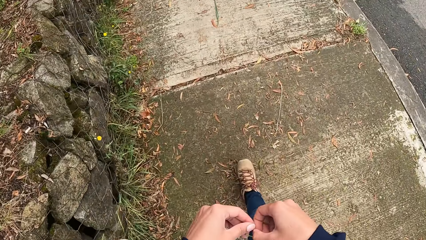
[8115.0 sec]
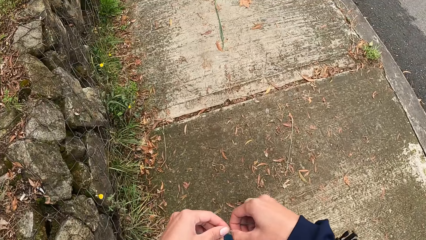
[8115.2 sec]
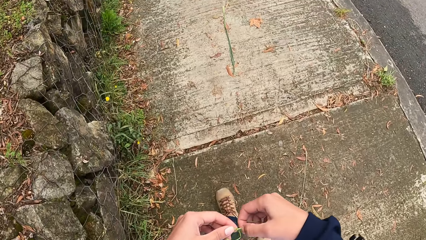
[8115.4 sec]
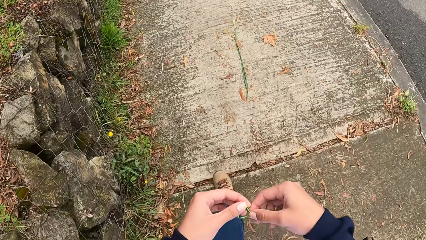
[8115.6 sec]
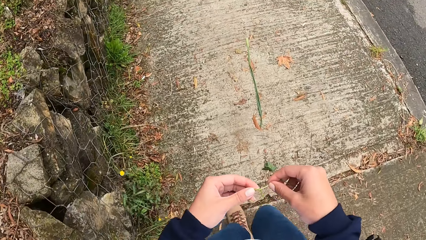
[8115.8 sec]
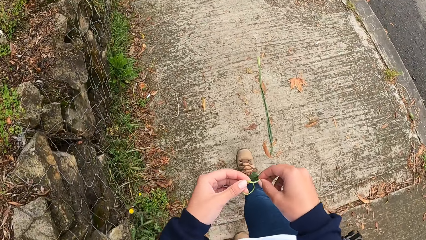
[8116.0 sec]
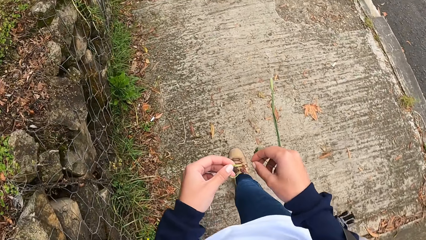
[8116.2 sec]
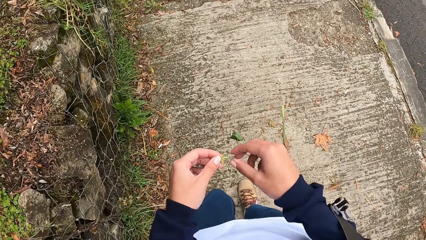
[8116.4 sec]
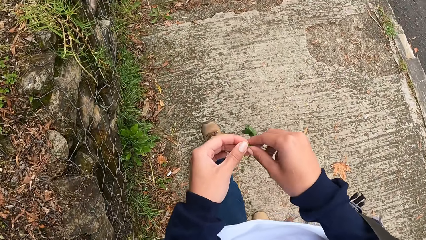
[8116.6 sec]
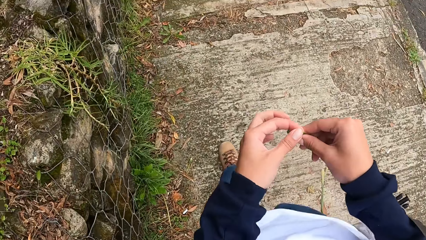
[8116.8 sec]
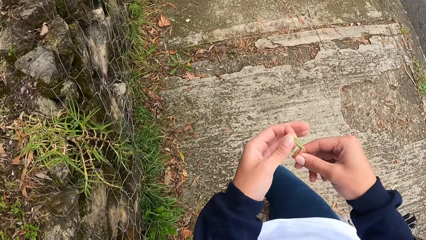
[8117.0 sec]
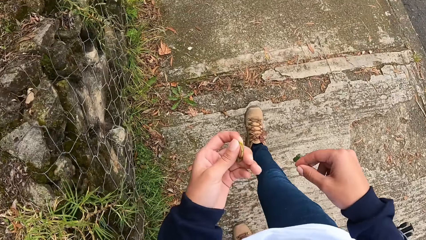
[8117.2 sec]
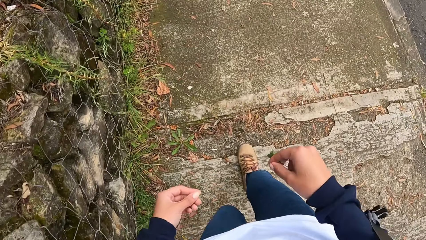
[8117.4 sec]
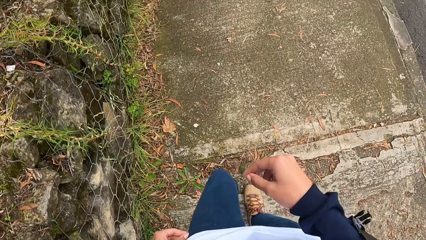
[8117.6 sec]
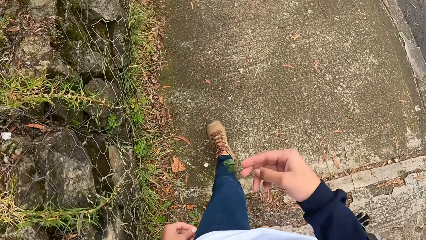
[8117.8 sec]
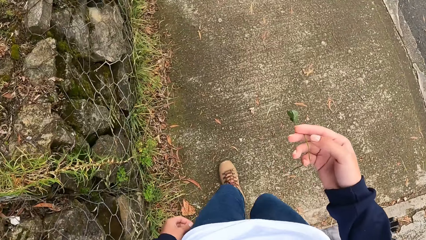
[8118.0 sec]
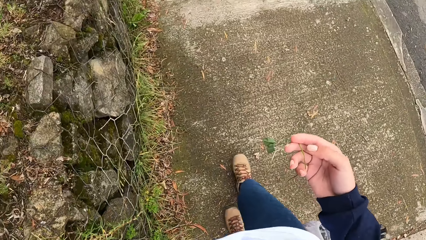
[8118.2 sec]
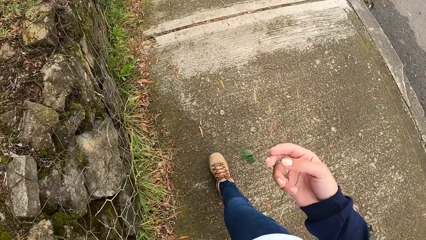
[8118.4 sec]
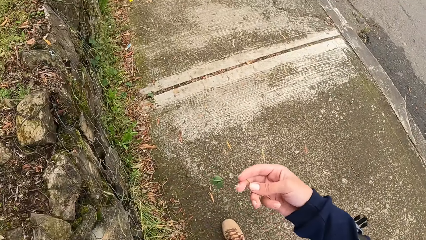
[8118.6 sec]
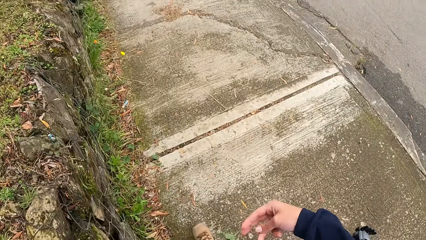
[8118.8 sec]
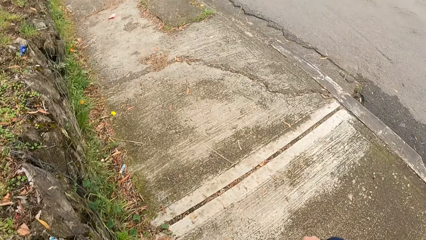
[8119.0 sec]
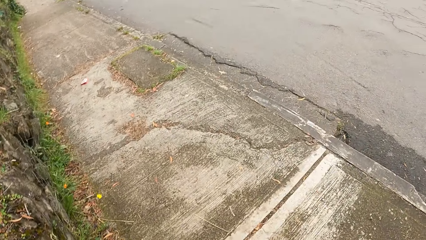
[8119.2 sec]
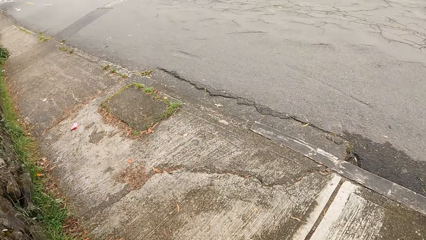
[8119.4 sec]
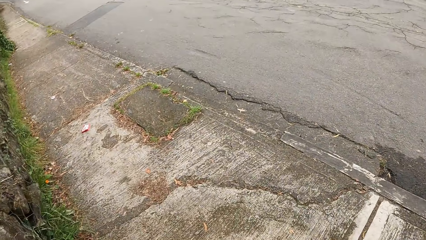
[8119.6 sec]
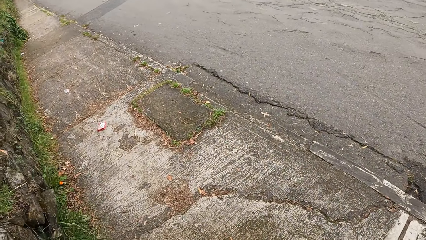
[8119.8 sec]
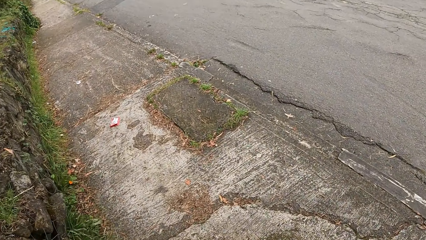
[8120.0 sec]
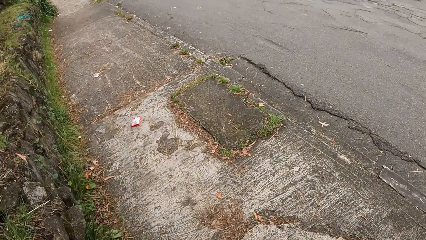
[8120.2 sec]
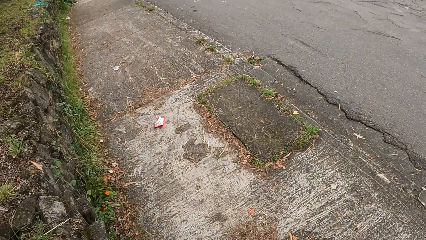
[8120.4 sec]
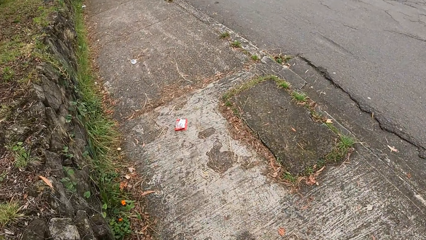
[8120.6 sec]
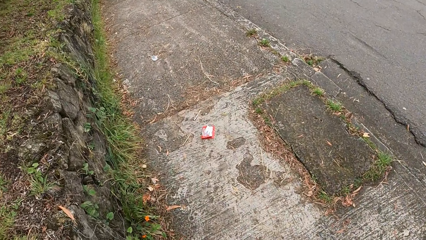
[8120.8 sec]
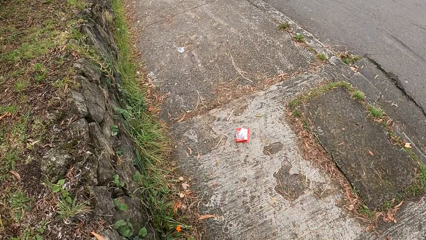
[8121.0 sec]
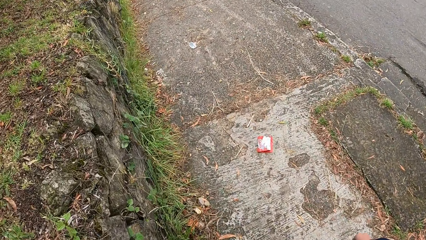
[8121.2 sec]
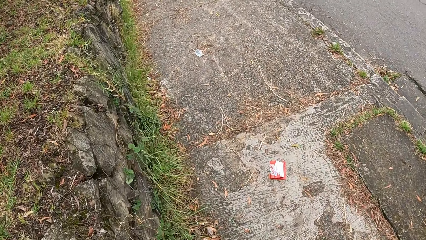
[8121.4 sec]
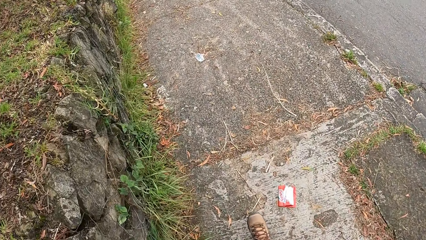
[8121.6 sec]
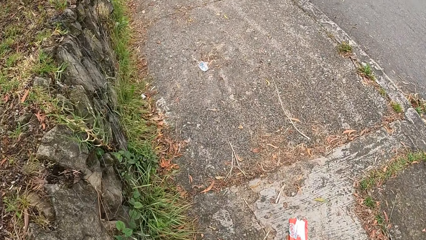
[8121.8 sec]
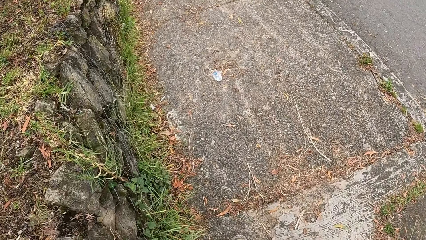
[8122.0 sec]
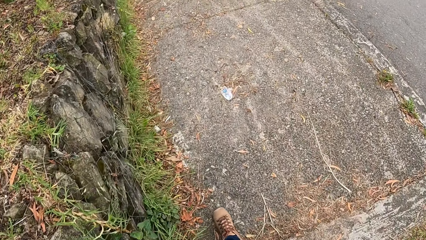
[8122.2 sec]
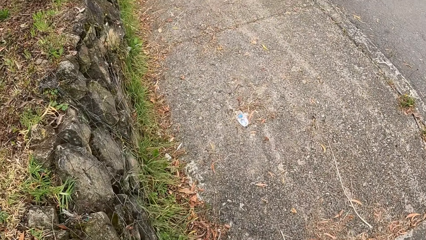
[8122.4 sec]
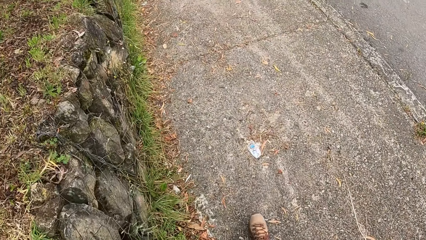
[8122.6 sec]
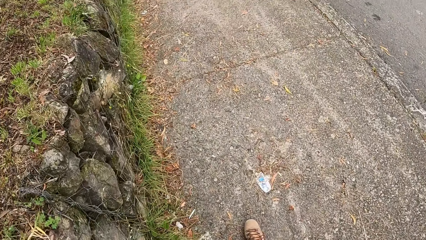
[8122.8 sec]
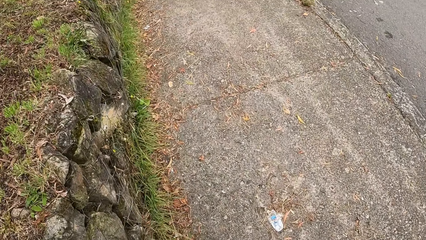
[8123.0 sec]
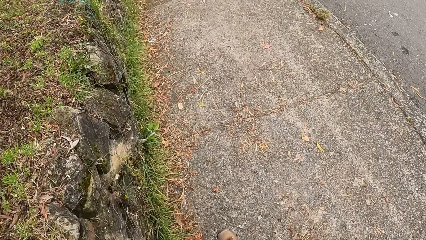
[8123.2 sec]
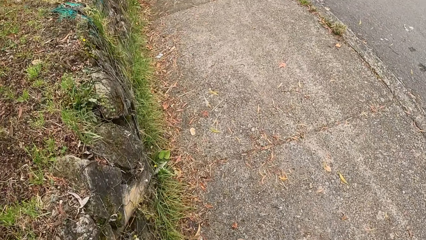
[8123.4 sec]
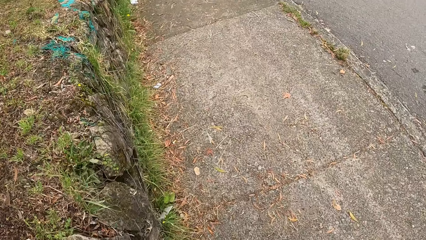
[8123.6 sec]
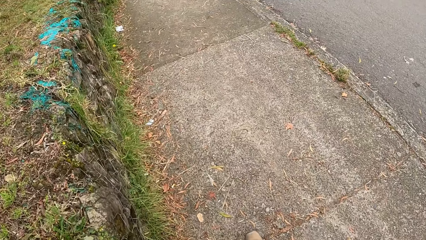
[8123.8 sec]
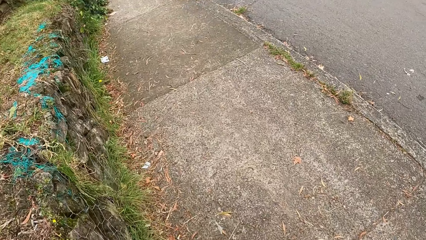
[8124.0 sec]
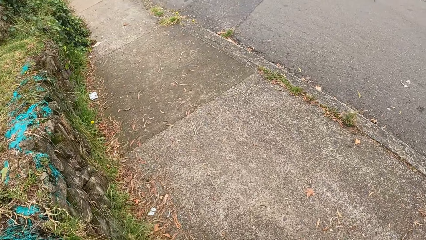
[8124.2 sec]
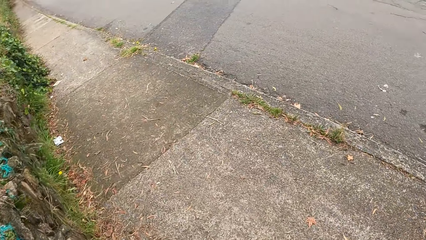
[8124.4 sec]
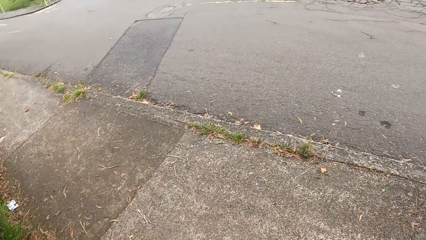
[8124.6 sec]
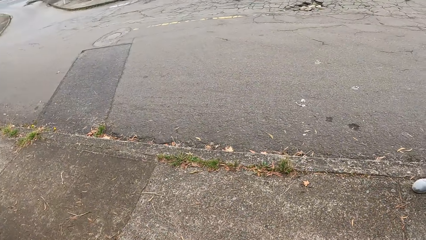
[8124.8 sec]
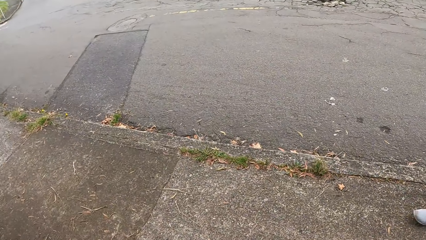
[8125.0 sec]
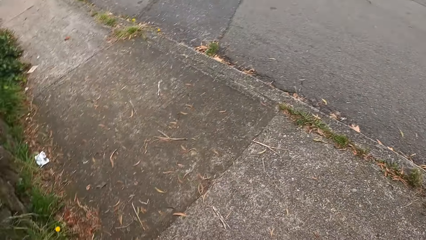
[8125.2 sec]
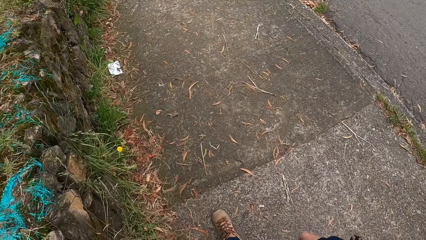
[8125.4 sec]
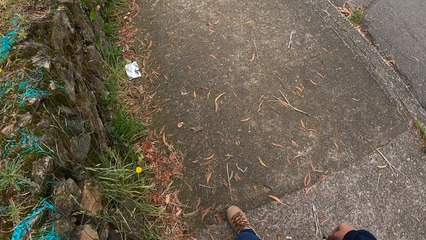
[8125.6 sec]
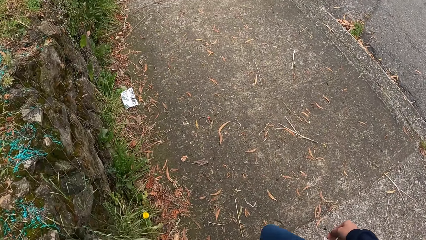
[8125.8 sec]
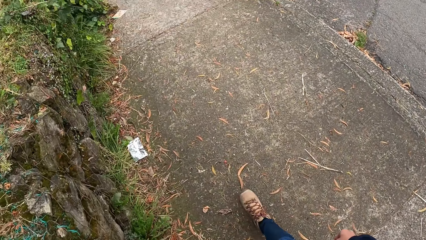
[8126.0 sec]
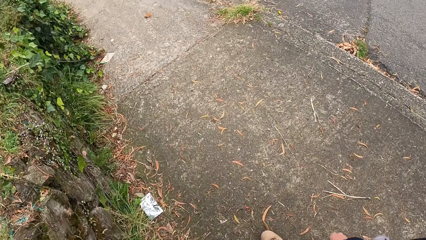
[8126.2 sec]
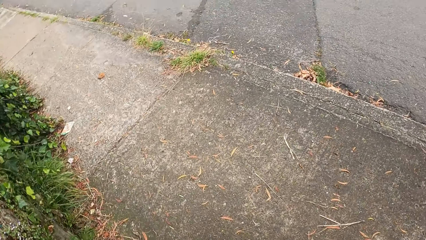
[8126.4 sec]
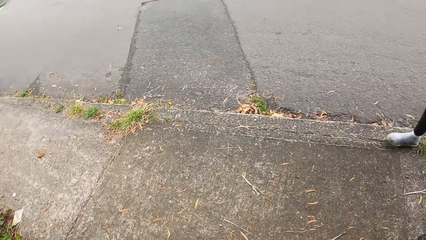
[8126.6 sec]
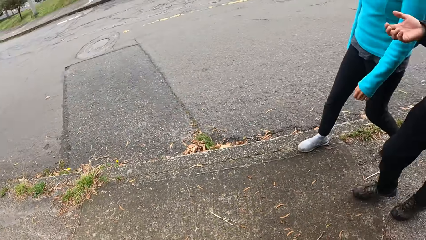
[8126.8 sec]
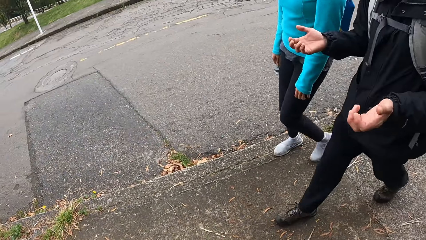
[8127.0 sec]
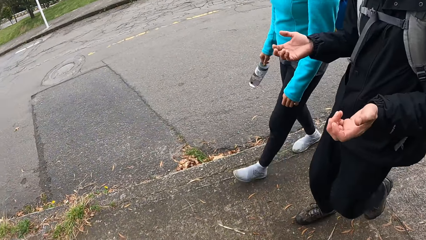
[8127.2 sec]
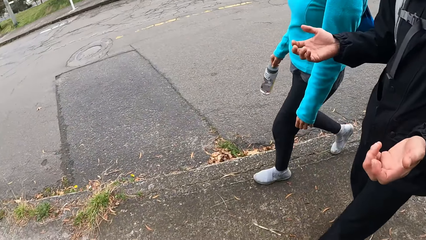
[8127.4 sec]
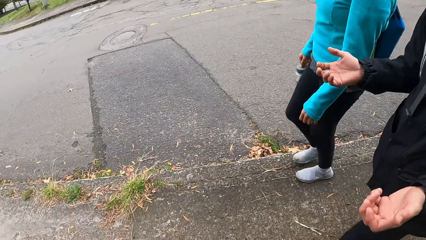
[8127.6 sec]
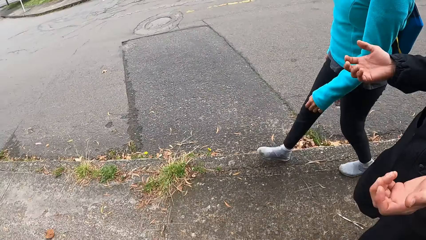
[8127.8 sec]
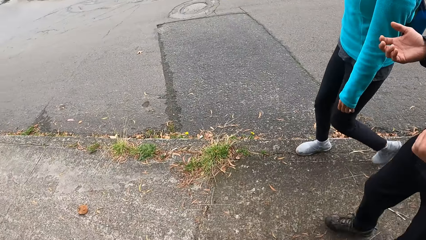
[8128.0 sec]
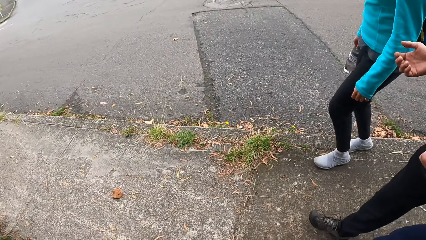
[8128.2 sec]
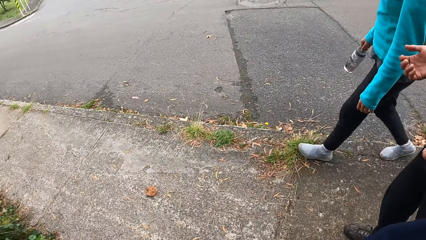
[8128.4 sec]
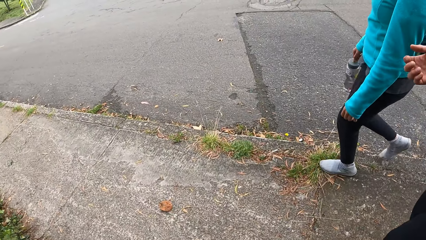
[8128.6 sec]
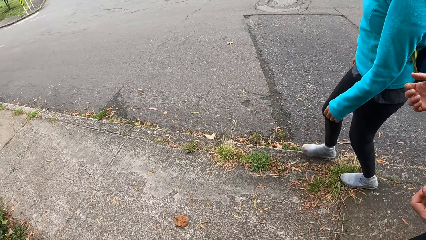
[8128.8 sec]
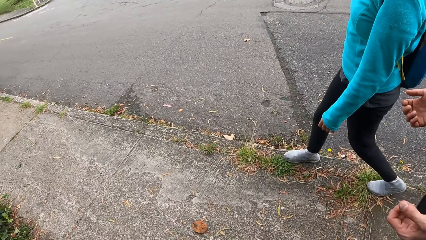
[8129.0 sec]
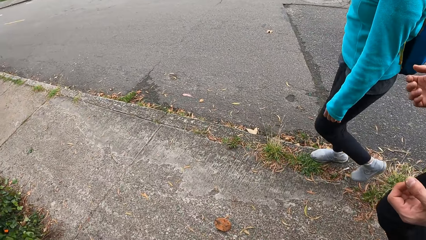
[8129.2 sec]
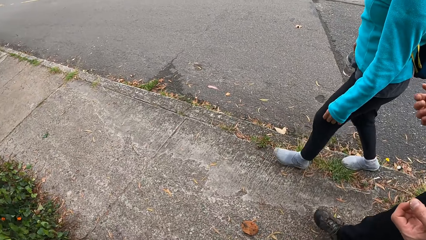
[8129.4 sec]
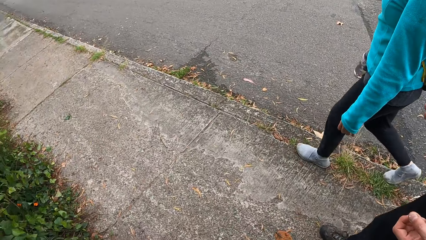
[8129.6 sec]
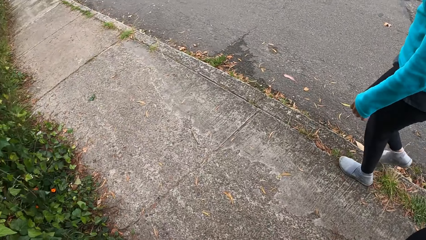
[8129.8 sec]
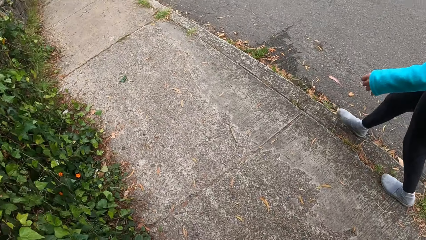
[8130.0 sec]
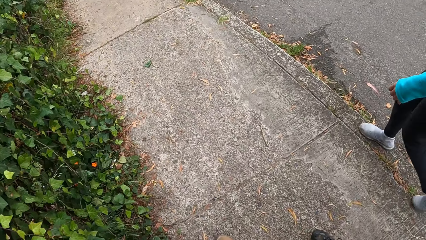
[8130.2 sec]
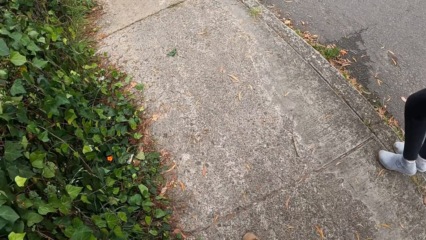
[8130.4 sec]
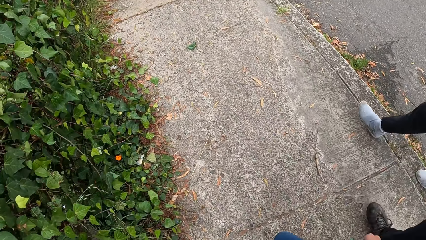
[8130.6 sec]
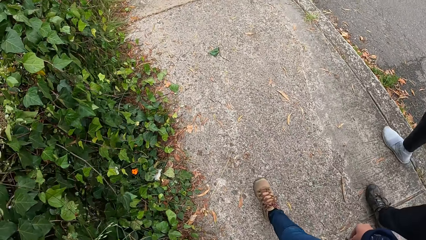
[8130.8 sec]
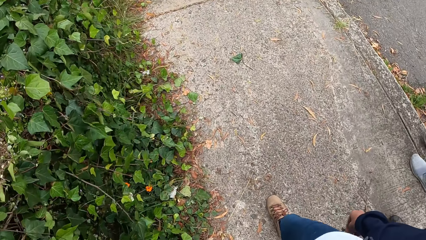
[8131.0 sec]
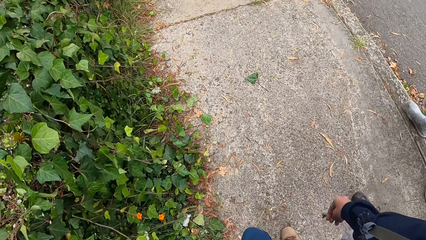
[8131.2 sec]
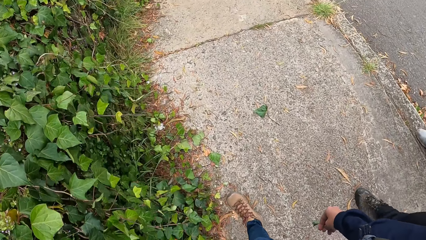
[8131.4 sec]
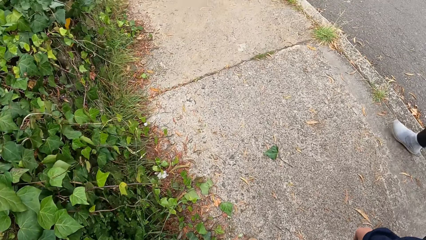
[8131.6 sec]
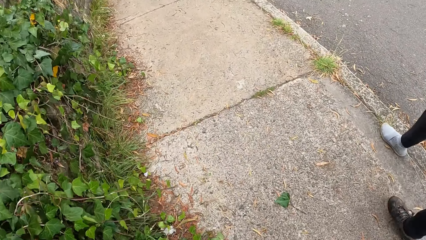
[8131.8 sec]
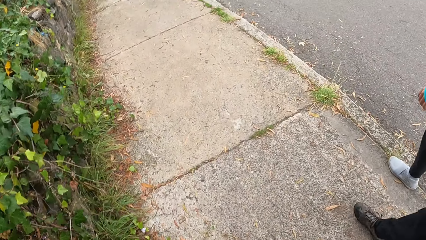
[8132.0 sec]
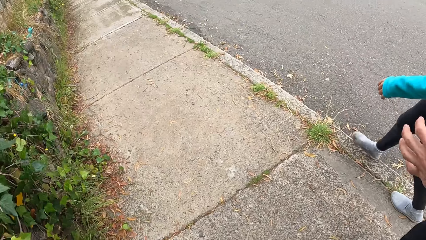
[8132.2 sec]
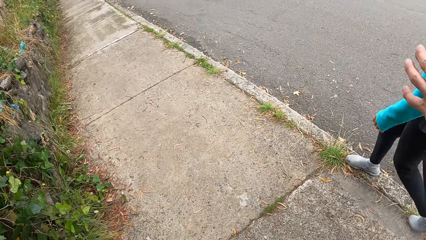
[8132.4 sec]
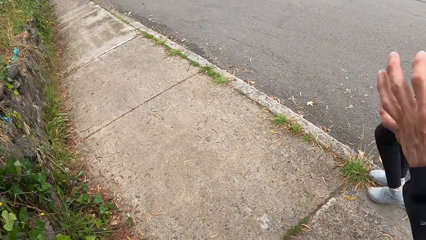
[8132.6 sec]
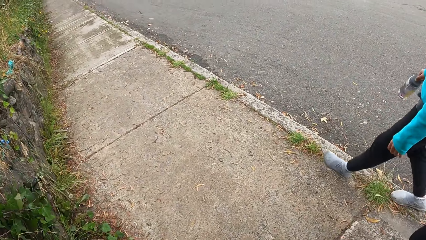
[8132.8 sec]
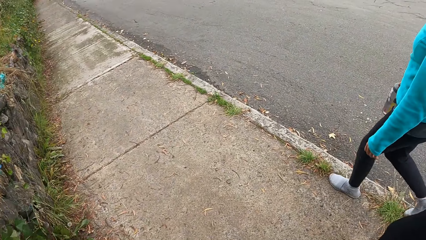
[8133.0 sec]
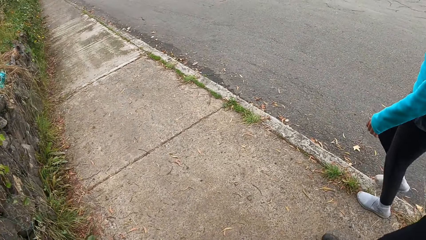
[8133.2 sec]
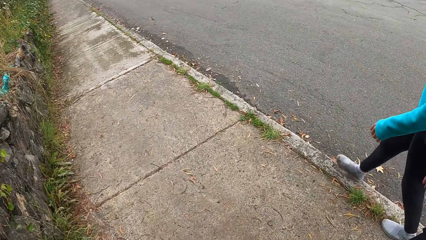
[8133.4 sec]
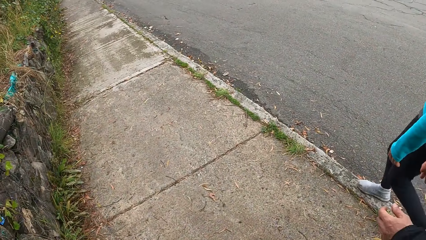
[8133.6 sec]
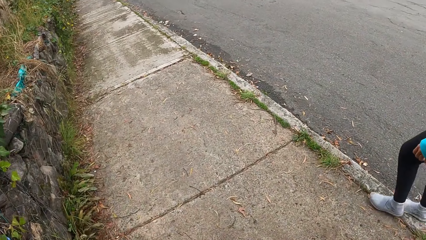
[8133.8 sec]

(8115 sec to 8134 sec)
The camera wearer holds the leaf on his right hand. He walks on a sidewalk. He interacts with a man and a woman.
